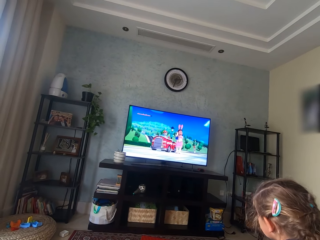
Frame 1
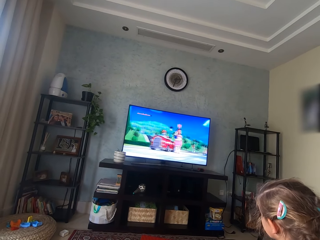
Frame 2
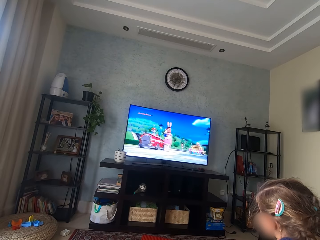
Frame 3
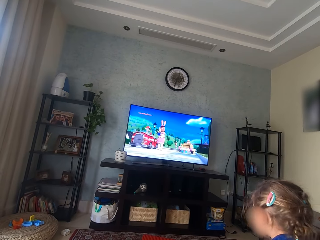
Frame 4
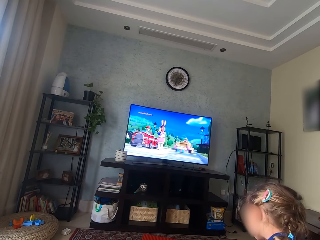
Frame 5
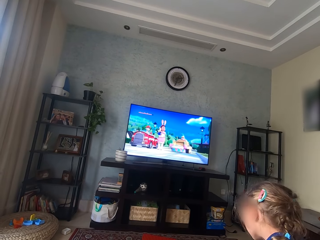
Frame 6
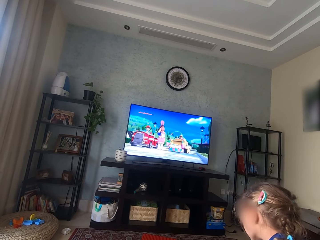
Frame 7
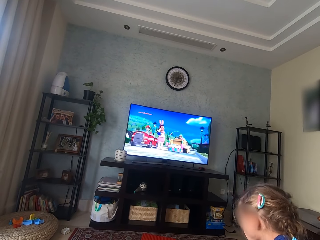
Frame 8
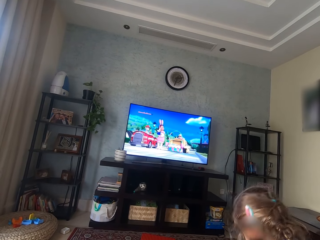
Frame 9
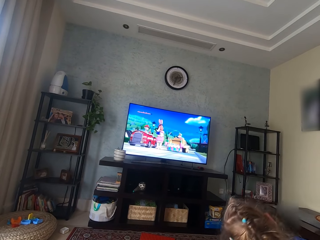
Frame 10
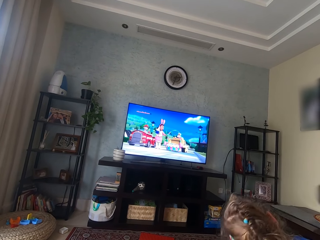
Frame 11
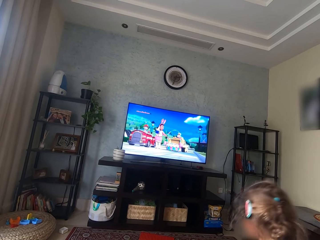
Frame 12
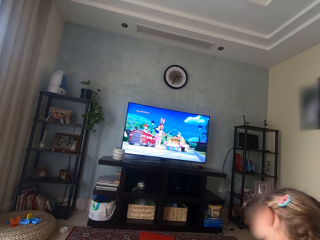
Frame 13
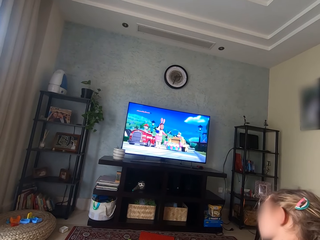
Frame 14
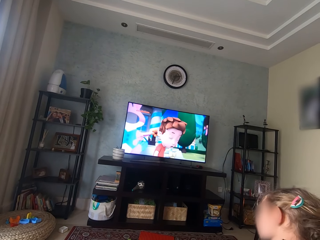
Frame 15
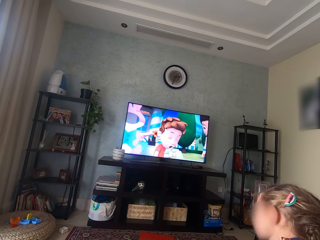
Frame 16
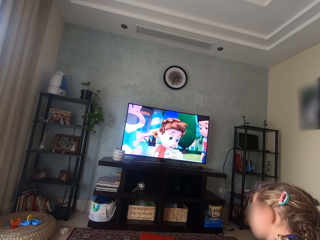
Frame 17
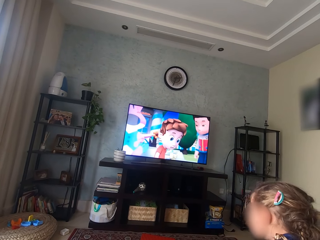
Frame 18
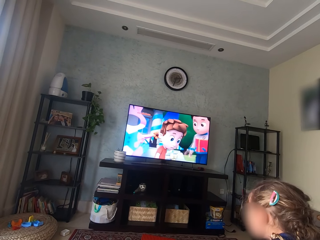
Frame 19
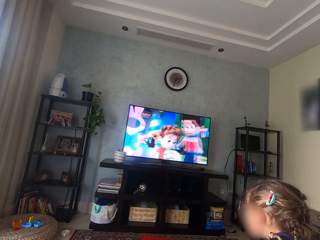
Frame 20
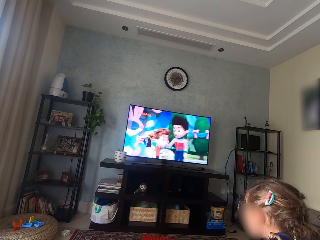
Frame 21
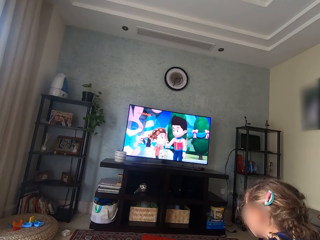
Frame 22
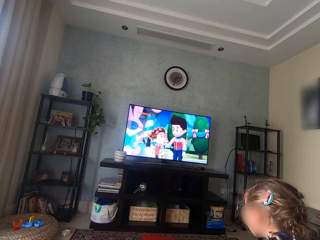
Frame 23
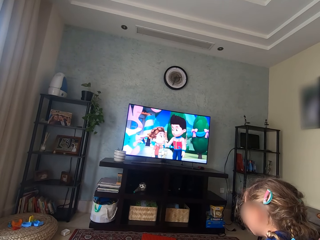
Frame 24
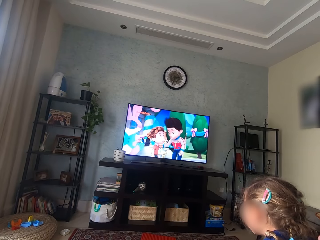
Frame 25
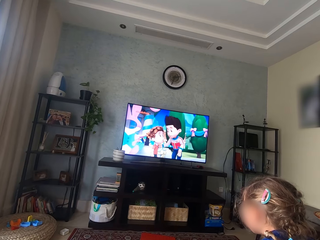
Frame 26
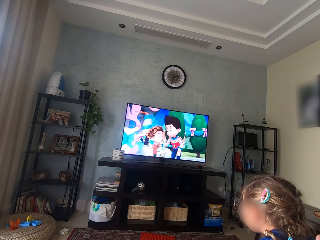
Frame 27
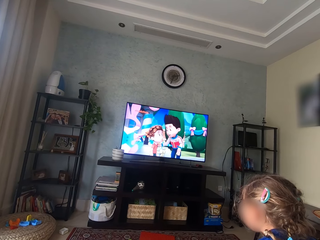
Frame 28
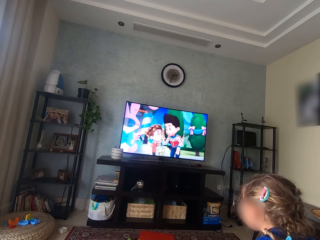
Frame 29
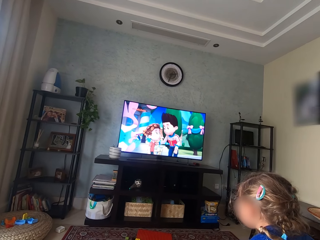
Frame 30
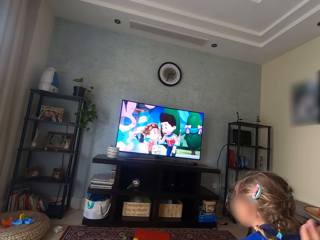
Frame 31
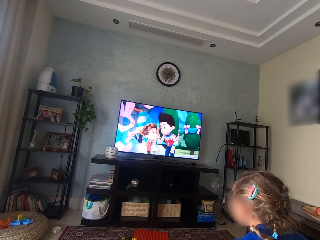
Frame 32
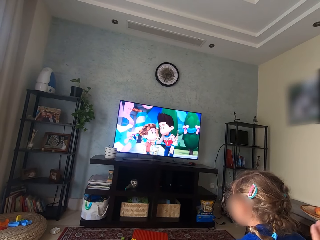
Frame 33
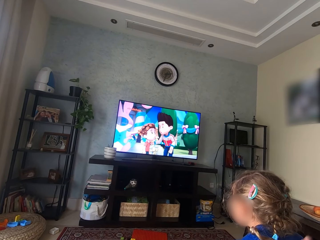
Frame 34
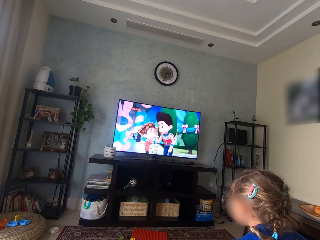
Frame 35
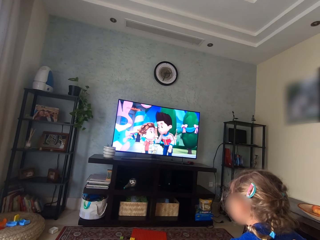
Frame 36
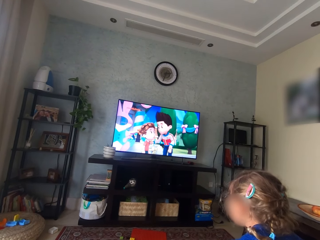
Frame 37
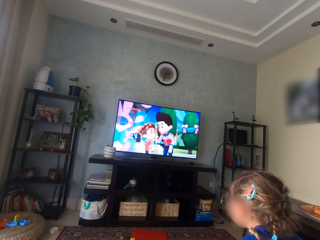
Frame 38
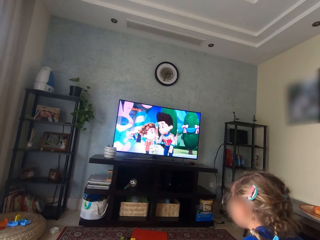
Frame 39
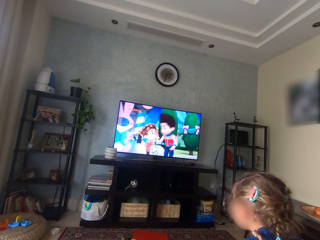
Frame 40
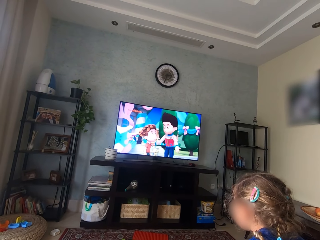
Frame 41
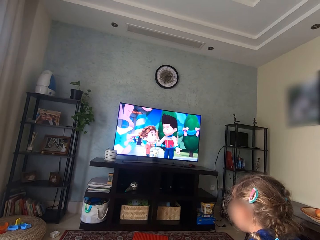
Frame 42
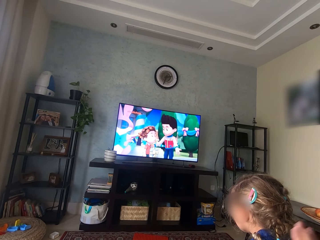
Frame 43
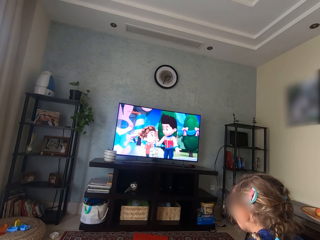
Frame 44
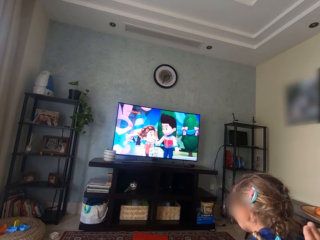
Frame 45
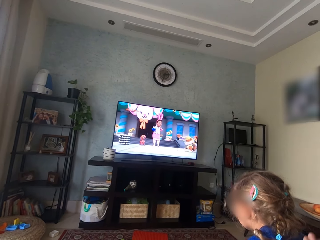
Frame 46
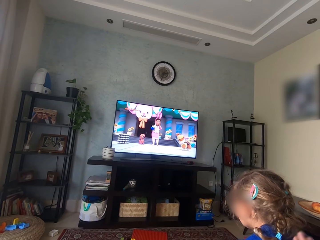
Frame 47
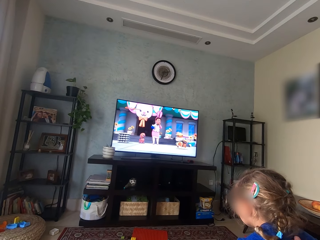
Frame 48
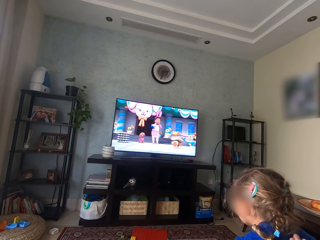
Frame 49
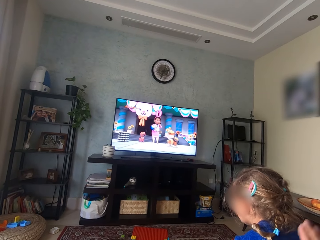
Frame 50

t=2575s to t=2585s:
The camera wearer taps the girl's back. The girl shakes her head. The camera wearer and the girl watch television.

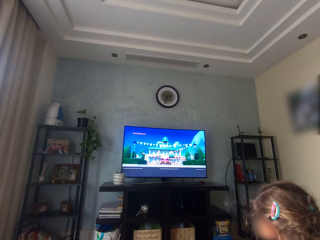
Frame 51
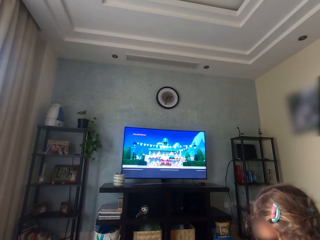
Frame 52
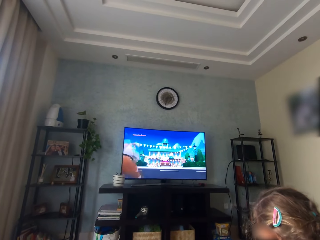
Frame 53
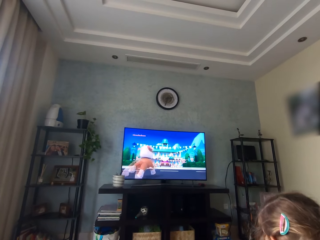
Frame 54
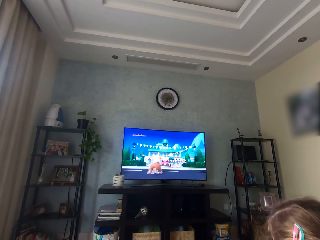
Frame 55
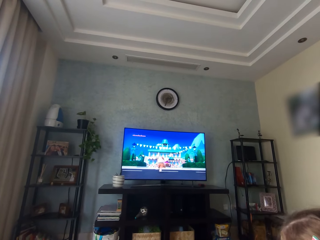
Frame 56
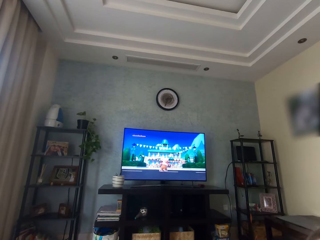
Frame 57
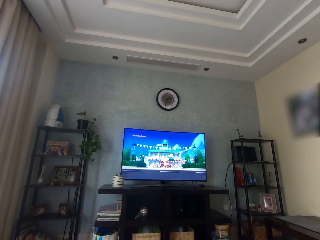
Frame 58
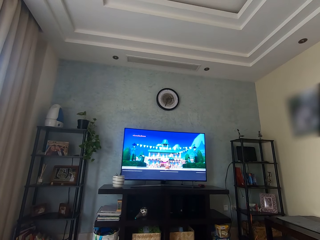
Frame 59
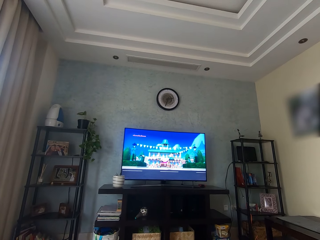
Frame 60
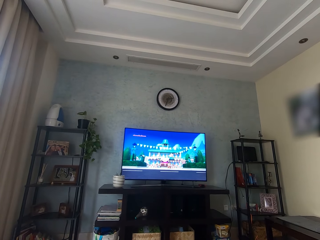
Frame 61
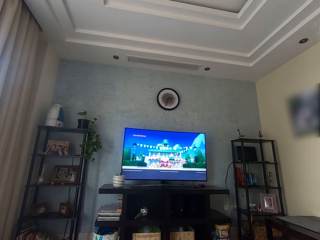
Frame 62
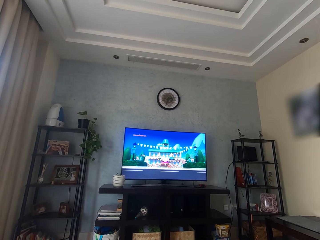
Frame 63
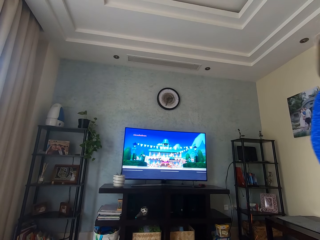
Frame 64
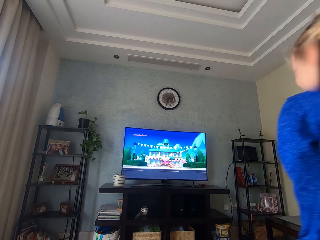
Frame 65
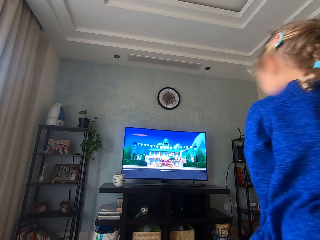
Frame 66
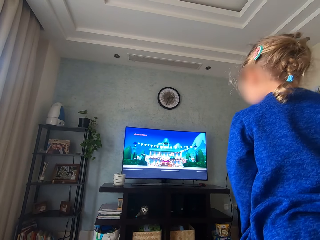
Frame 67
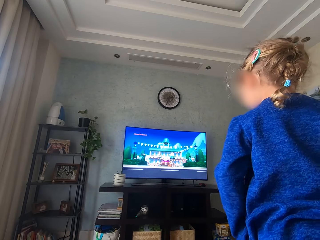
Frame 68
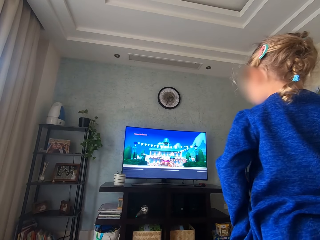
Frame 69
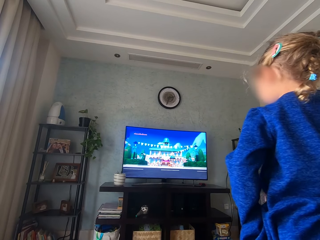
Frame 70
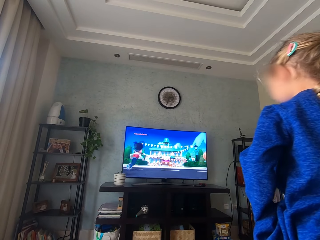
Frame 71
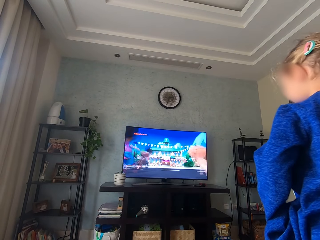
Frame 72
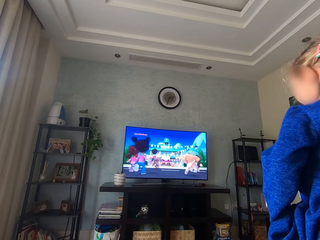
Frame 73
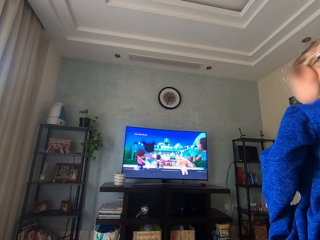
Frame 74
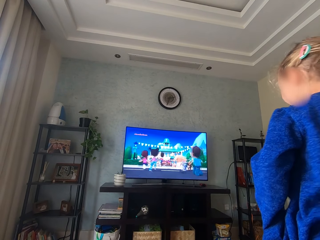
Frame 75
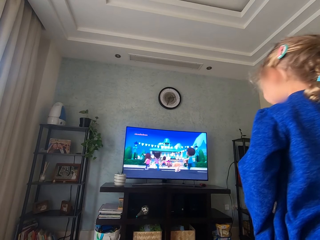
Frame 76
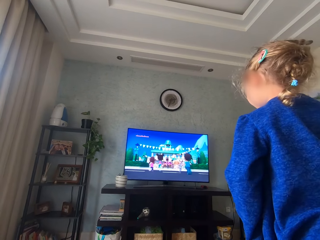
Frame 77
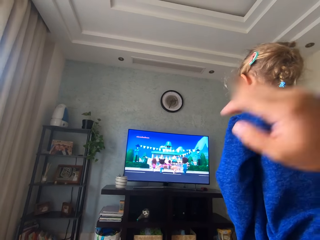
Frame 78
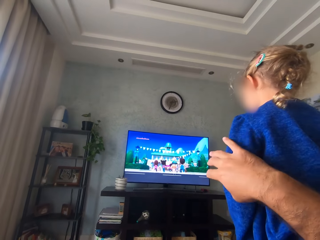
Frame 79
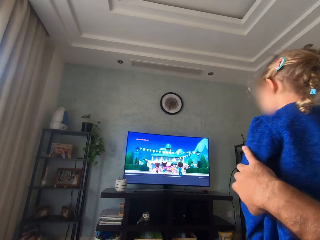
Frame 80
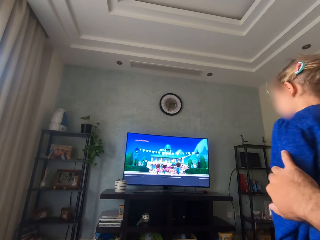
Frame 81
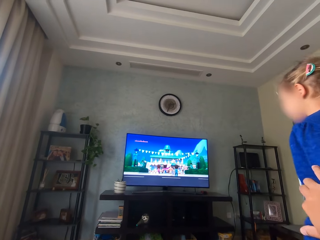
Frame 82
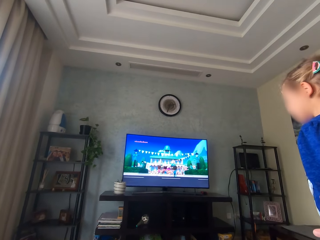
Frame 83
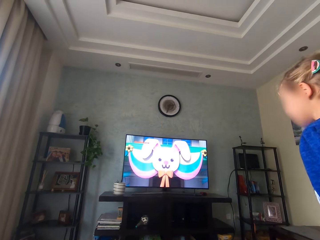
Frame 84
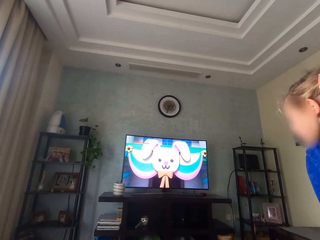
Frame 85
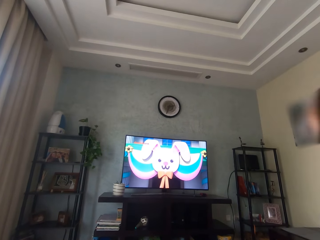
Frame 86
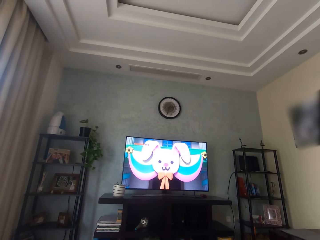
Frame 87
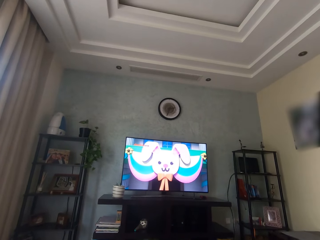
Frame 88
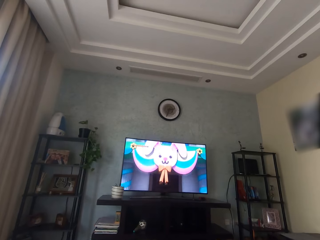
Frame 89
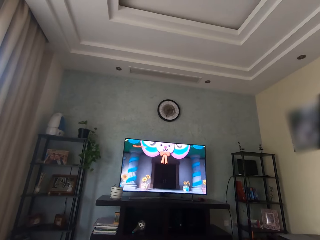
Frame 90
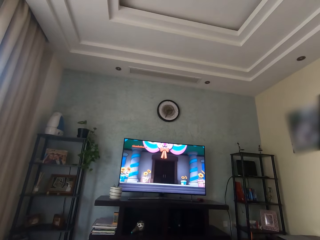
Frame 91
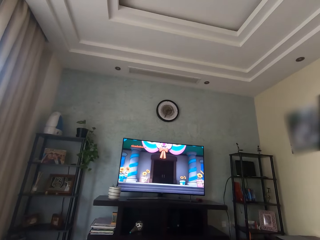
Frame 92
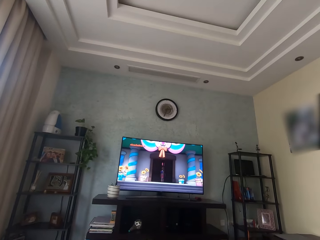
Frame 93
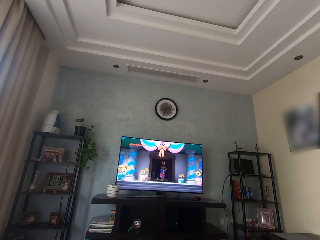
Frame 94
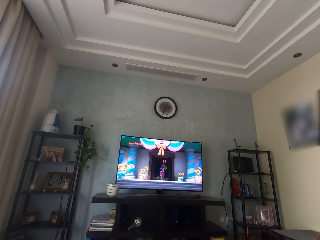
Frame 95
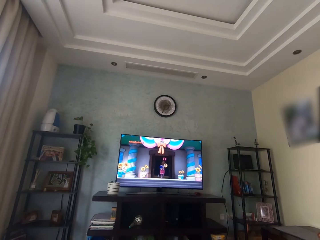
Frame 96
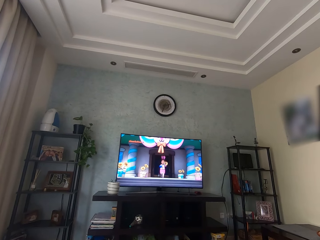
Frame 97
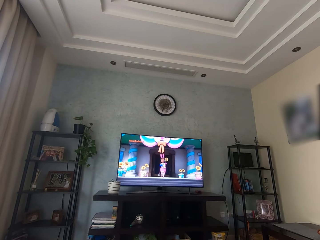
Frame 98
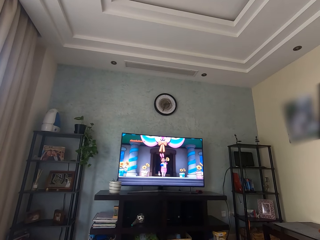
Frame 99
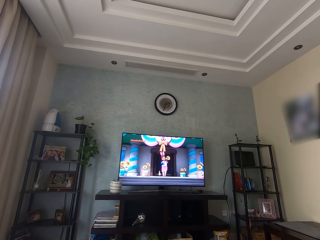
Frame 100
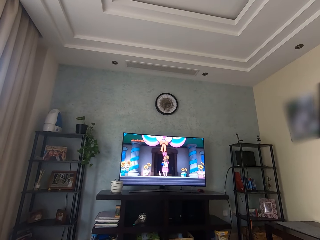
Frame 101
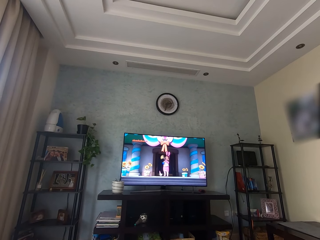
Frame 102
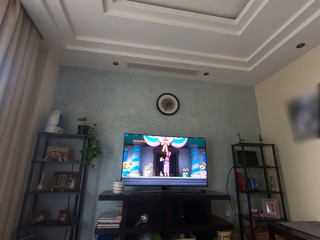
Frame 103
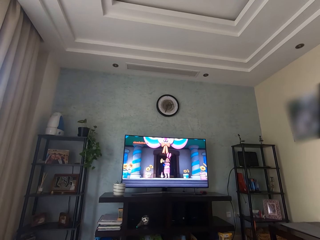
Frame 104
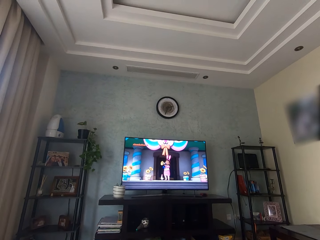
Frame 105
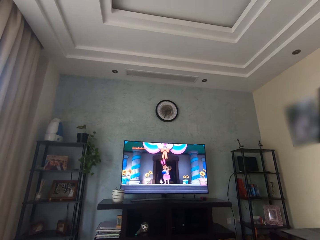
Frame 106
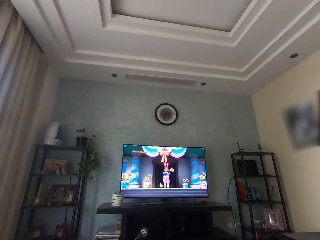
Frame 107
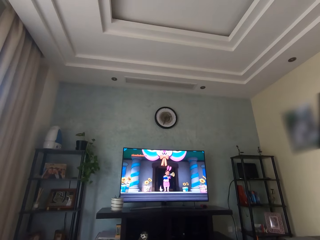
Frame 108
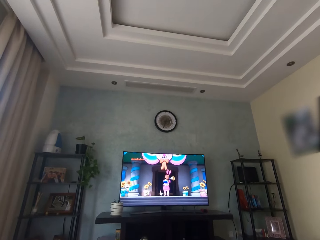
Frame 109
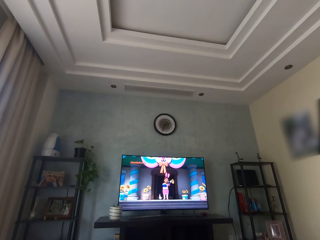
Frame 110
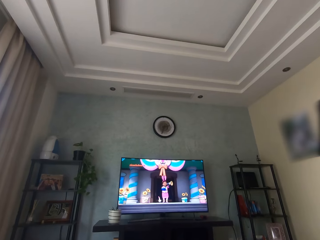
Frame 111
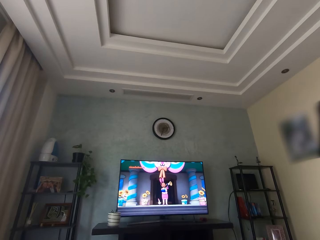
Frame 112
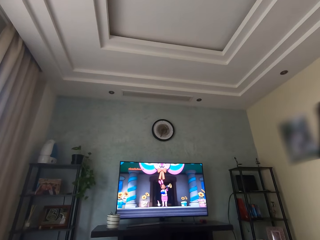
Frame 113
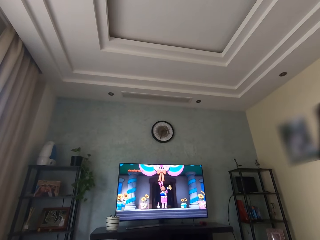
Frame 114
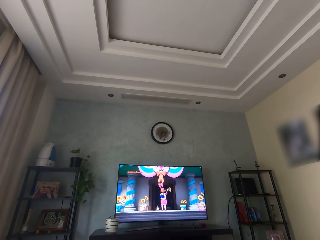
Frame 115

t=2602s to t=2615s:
The camera wearer watches television. The girl watches television. The camera wearer moves the girl. They pull the girl. They watch television.
